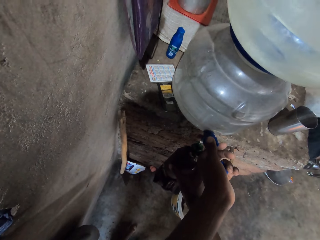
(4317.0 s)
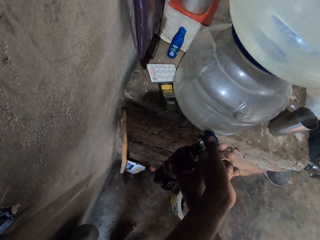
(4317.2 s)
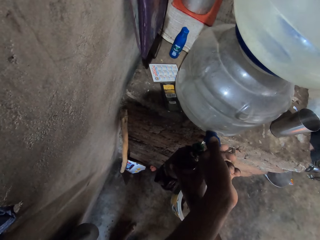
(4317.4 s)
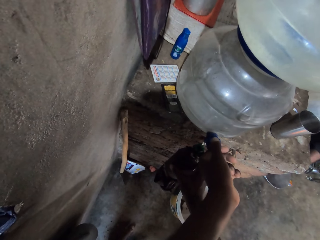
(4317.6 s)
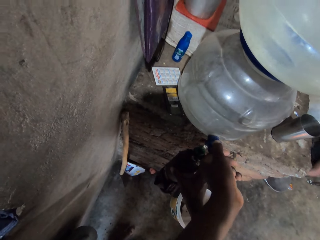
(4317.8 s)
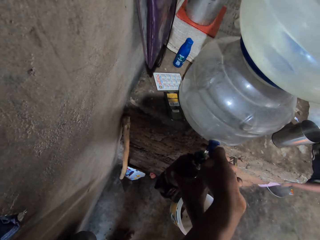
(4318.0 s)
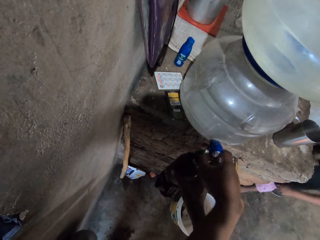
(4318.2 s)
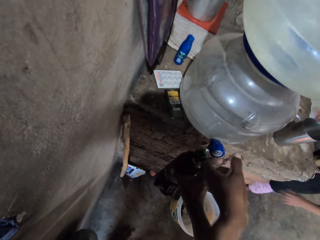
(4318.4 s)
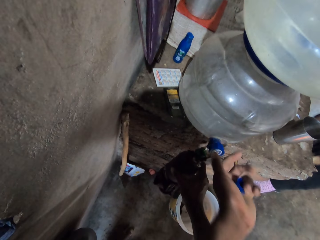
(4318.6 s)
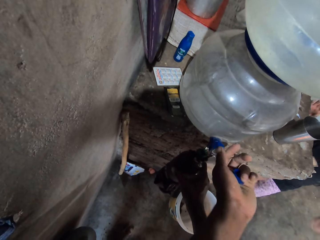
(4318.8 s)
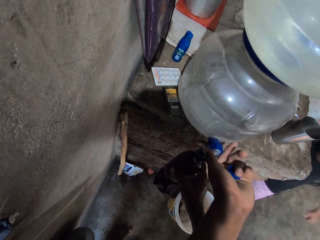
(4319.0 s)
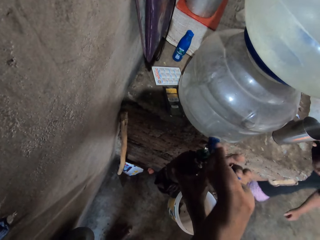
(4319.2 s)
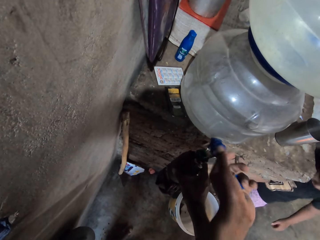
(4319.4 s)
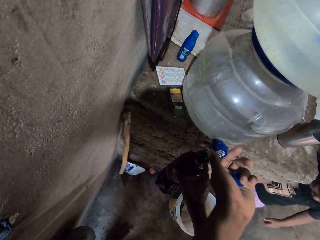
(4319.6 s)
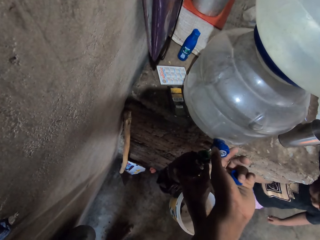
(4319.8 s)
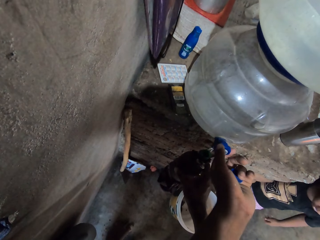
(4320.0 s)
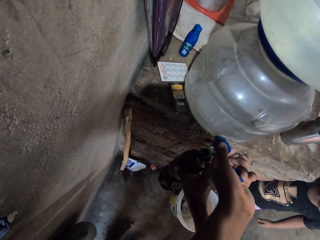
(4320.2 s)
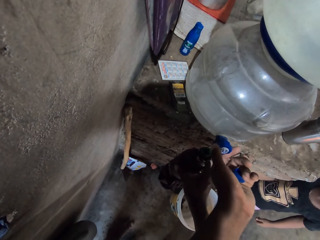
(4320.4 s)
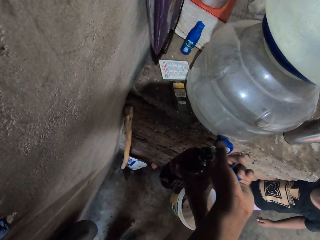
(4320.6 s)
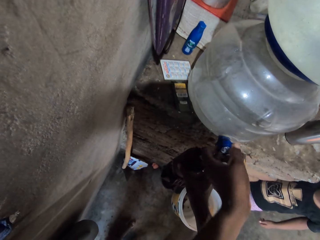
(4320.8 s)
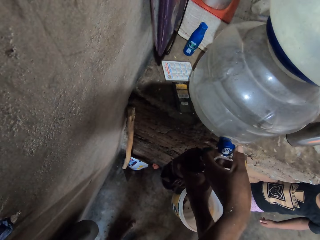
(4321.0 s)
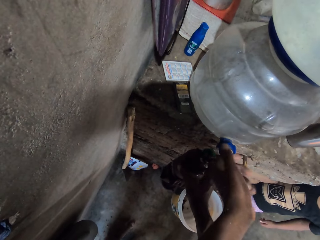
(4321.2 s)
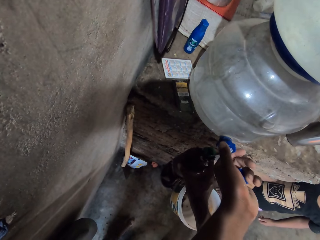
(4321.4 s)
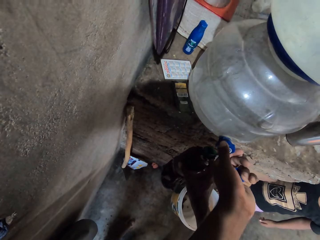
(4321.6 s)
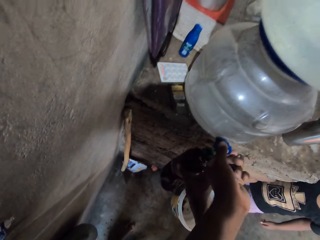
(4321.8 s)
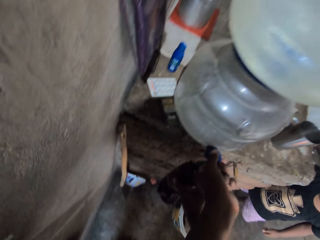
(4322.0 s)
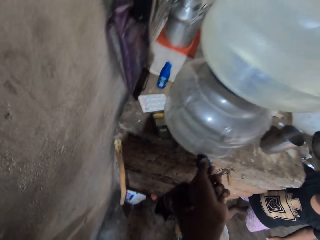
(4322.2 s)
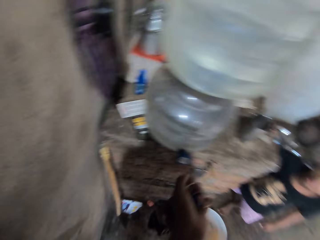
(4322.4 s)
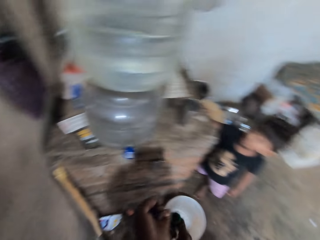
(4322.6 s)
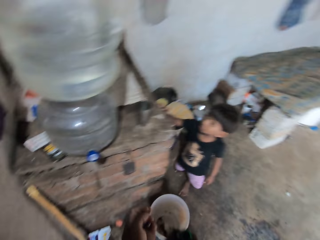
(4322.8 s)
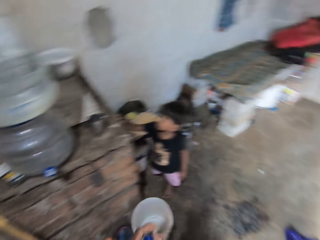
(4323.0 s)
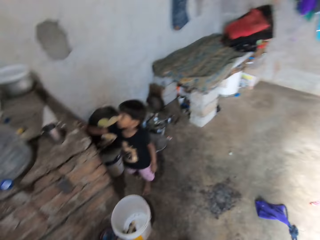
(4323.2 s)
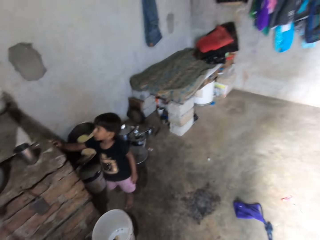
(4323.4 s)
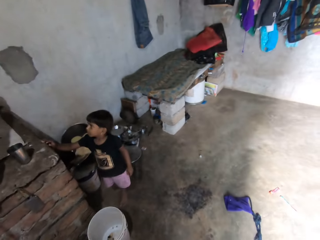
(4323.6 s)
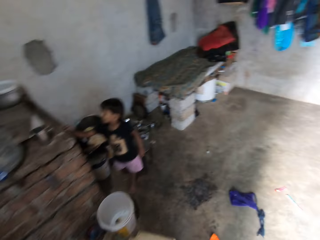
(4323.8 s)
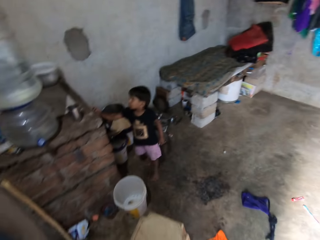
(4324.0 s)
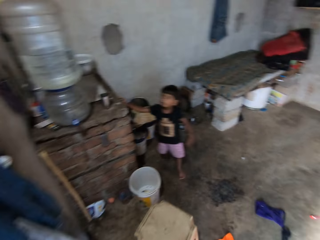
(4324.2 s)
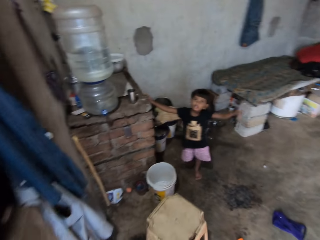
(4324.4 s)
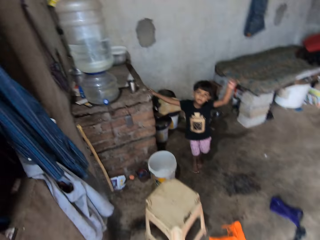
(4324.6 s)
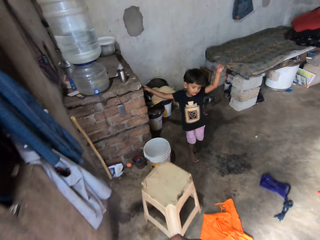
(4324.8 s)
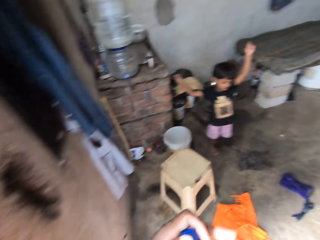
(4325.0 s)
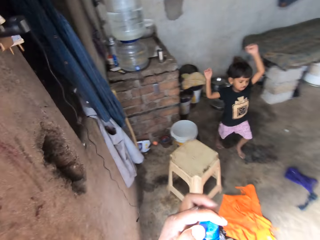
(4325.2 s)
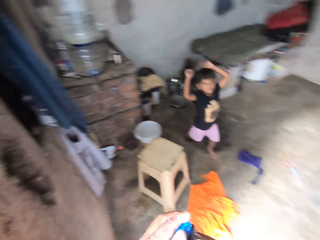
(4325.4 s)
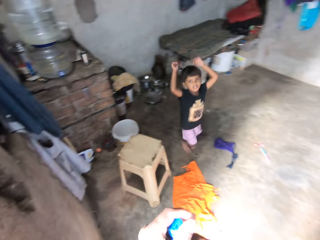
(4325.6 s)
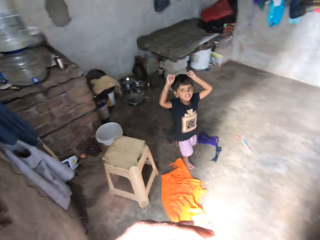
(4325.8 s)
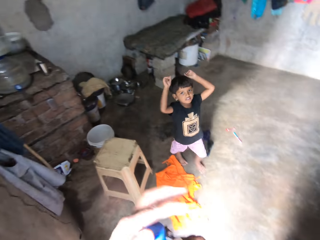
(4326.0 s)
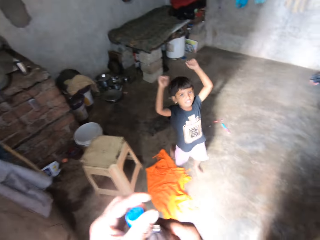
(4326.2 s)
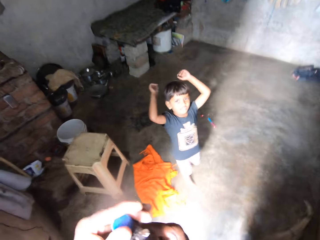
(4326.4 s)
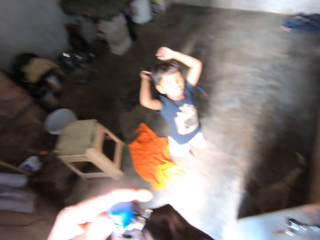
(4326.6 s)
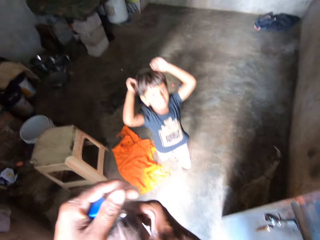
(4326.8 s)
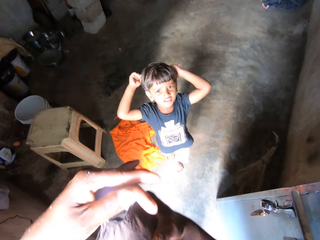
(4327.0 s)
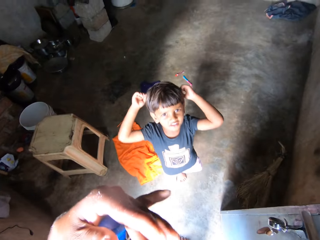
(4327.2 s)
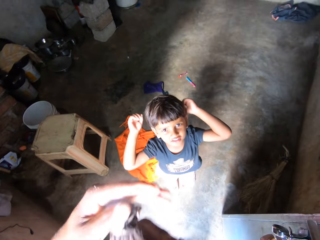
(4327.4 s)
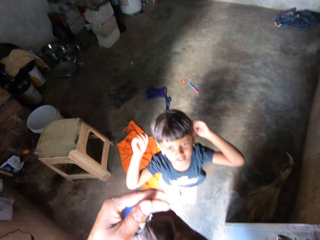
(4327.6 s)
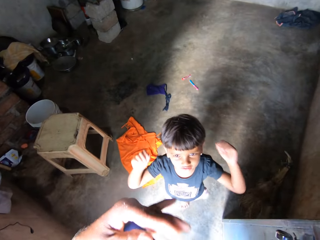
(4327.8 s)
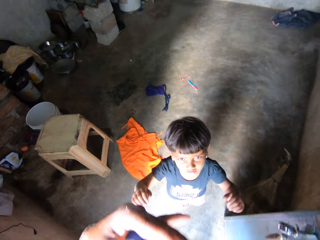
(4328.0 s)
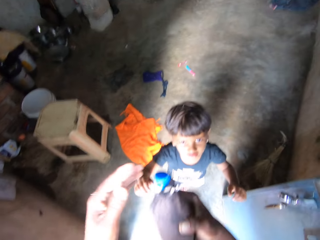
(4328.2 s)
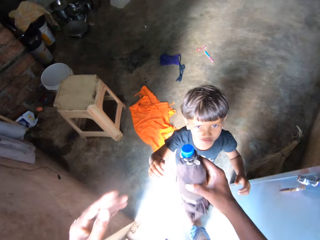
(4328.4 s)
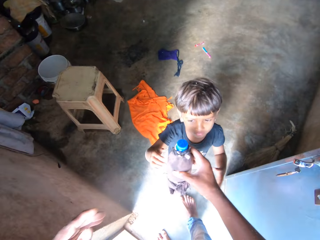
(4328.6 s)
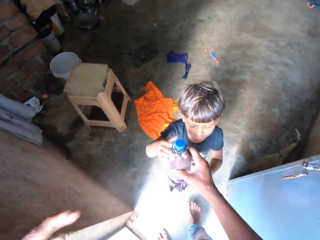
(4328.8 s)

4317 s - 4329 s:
The camera wearer closes the water dispenser. He closes the water bottle in his right hand with his left hand. The boy walks towards the camera wearer. The camera wearer gives the bottle in his right hand to the boy.

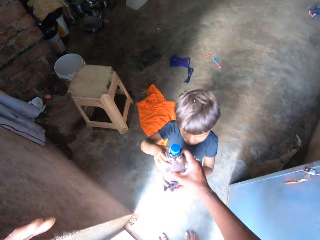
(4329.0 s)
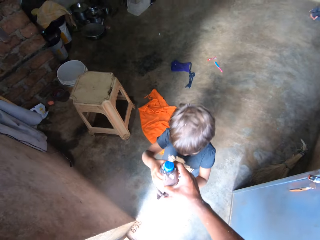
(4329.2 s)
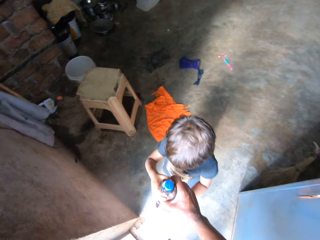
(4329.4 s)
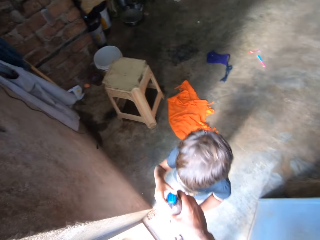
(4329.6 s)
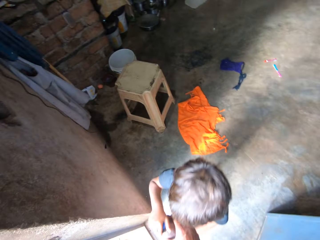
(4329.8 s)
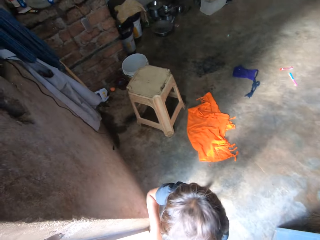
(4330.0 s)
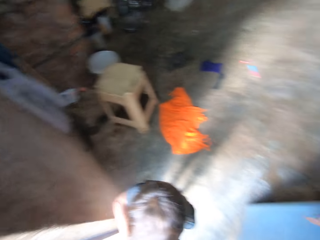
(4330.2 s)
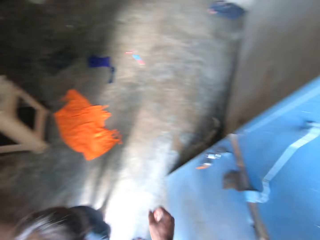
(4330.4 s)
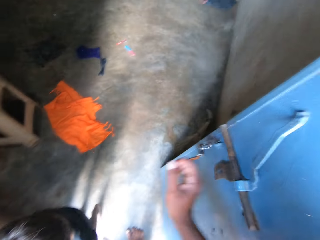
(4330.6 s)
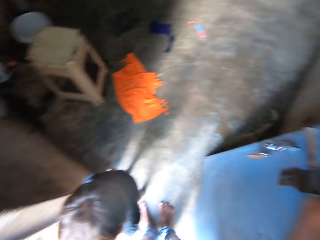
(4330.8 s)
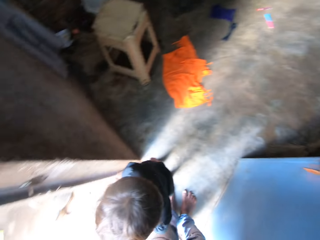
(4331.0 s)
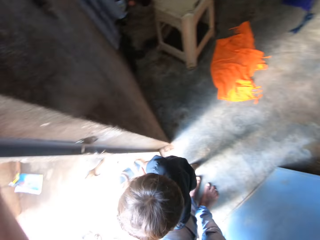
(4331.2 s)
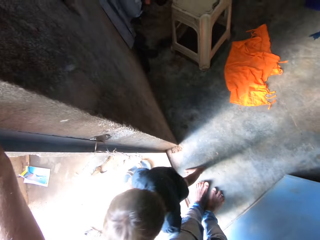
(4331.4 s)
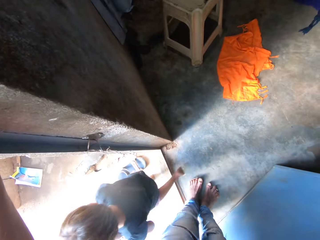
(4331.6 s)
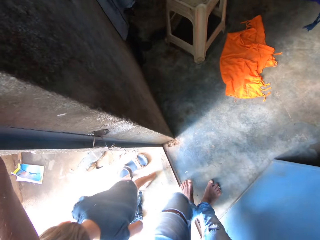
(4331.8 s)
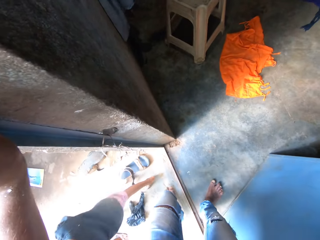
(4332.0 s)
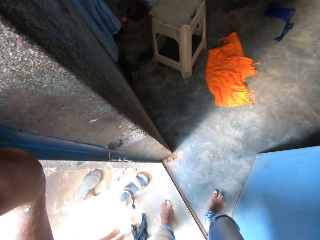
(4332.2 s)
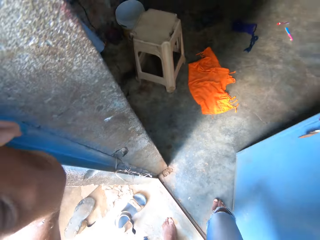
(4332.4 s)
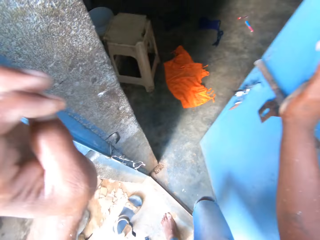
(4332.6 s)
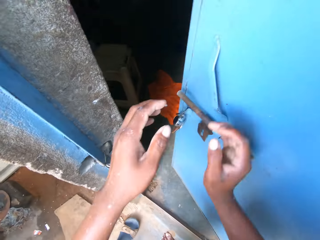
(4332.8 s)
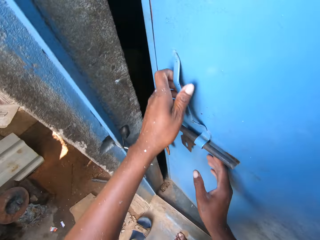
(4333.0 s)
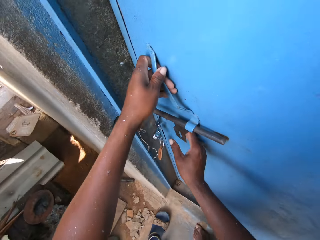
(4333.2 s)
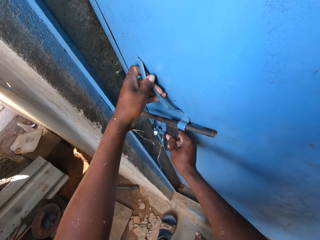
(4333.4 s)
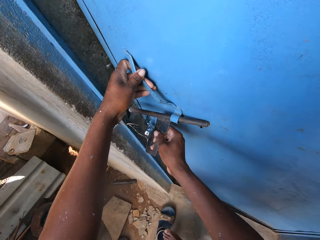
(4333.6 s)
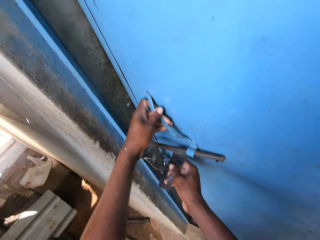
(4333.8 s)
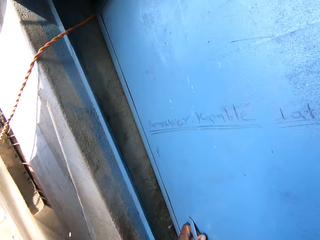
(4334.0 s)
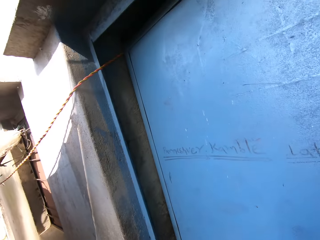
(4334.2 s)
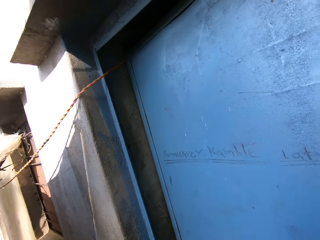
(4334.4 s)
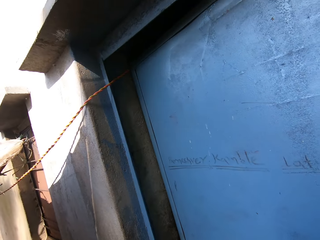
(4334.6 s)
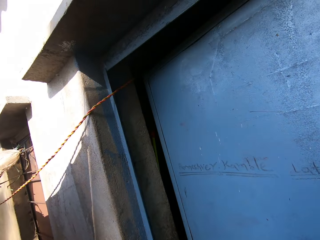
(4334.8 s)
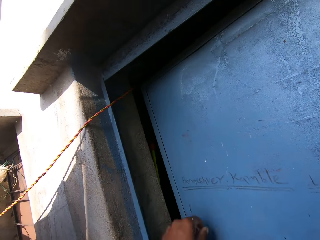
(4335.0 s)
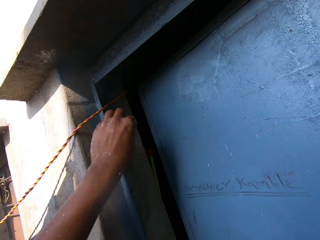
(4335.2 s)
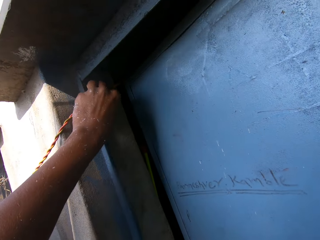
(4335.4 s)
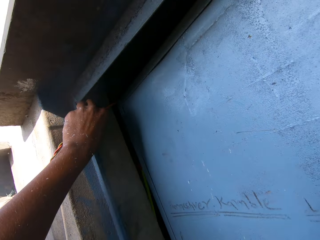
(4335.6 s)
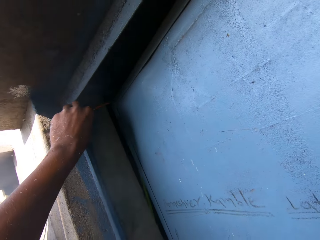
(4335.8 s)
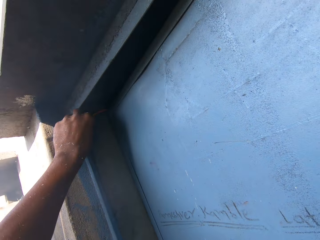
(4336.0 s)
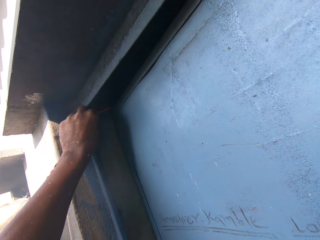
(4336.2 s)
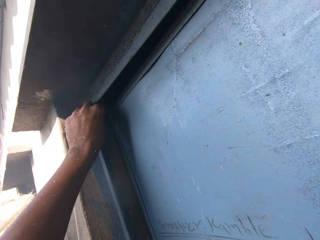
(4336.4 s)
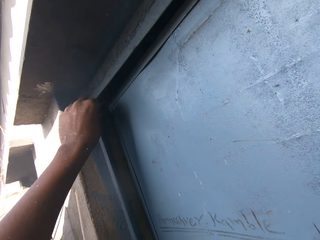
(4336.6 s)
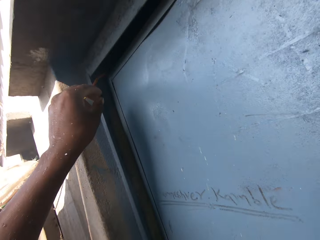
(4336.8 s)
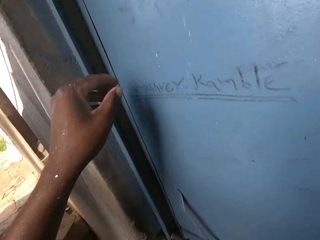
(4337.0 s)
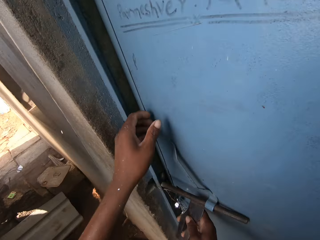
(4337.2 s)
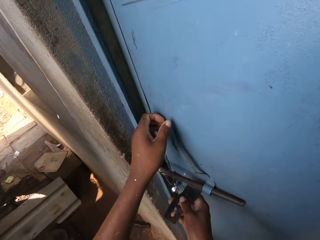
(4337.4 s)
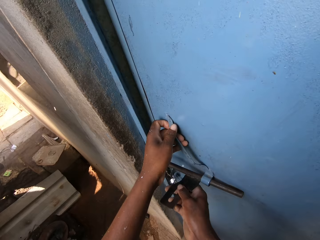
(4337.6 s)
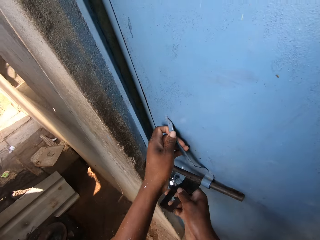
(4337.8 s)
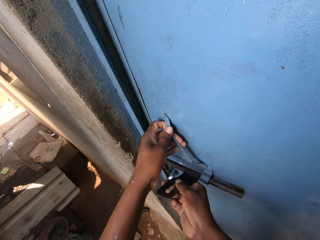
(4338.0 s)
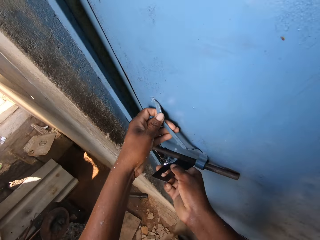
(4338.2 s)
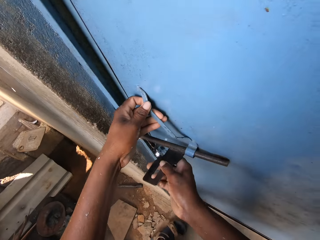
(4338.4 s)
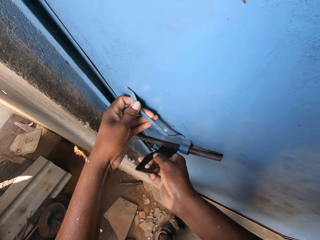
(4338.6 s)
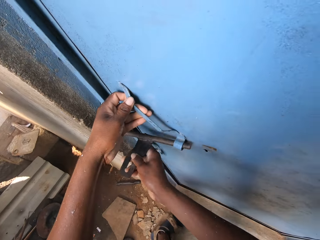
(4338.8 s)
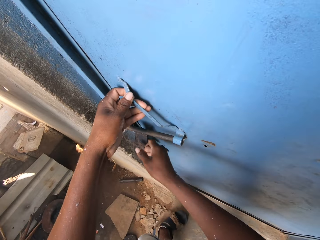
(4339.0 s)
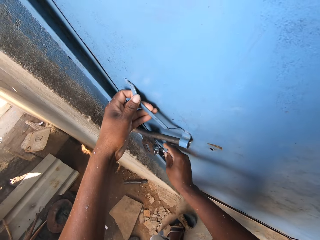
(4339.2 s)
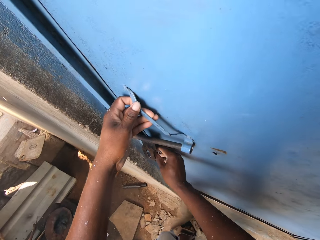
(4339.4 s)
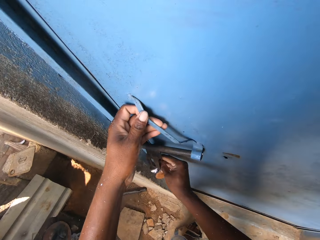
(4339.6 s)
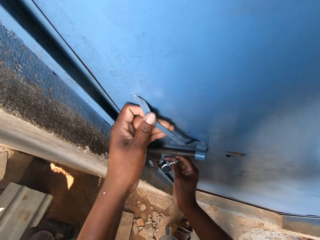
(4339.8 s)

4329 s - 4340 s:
The camera wearer and the boy walk out of the room. The camera wearer closes the house door with his right hand. He locks the door with the padlock in both hands. He moves a rope on the doorpost with his left hand. He adjusts the rope at the door frame with his left hand.
